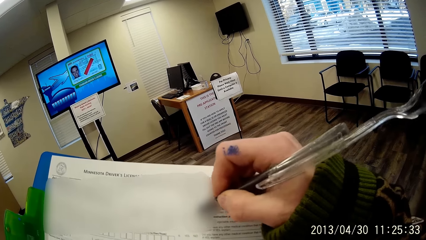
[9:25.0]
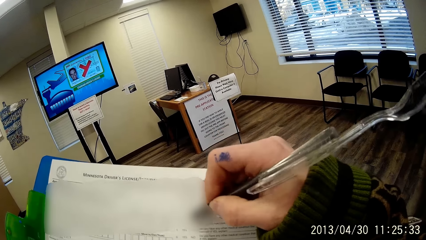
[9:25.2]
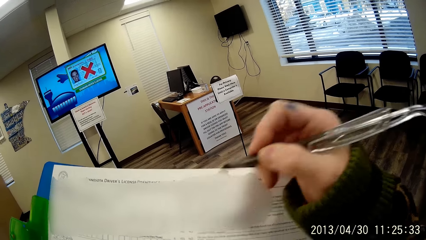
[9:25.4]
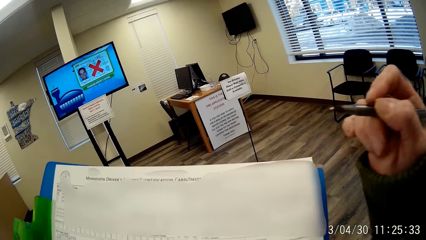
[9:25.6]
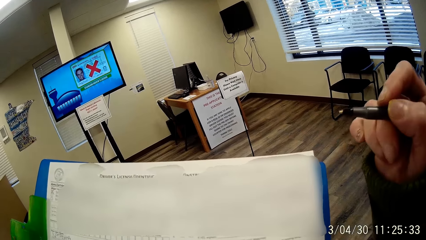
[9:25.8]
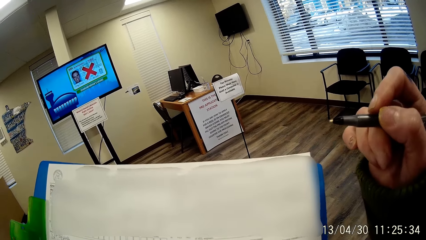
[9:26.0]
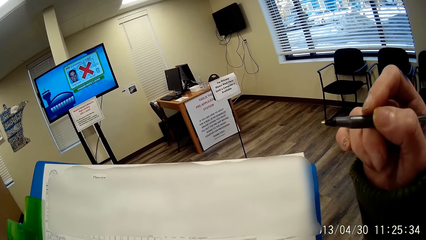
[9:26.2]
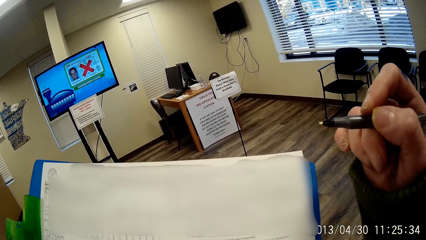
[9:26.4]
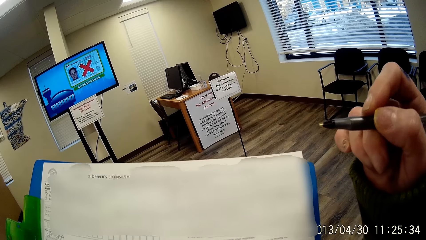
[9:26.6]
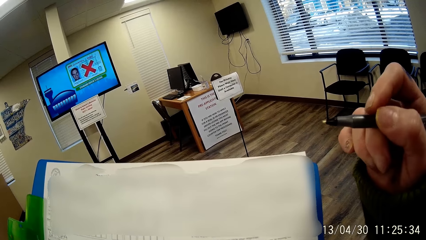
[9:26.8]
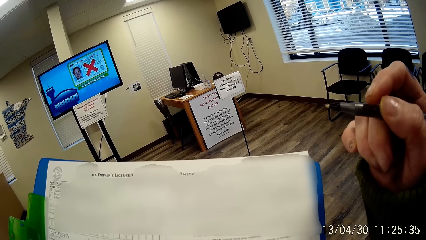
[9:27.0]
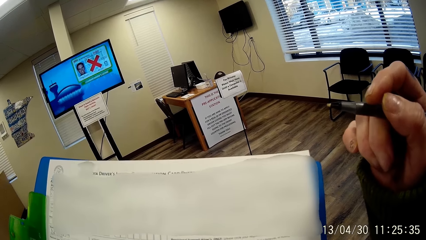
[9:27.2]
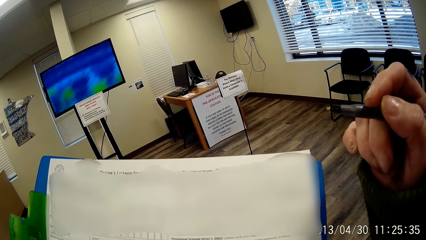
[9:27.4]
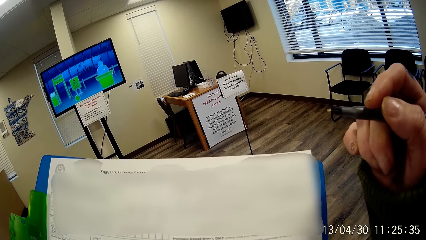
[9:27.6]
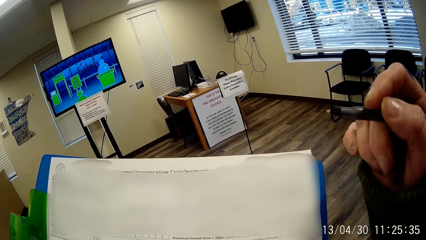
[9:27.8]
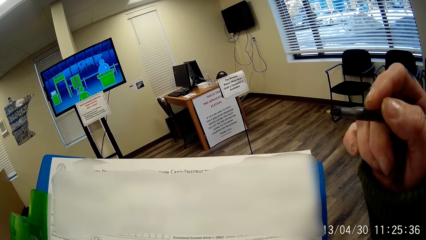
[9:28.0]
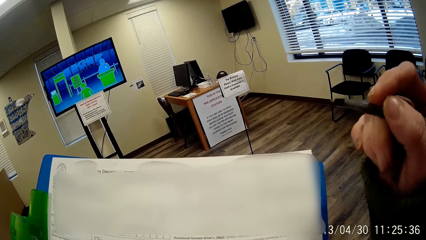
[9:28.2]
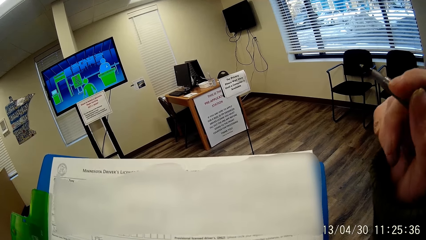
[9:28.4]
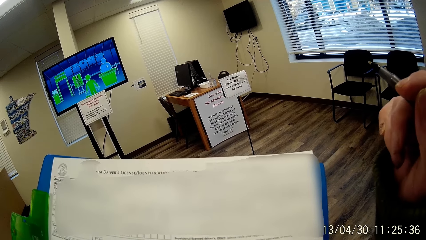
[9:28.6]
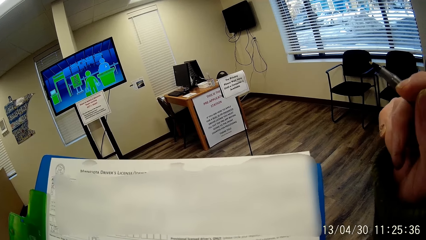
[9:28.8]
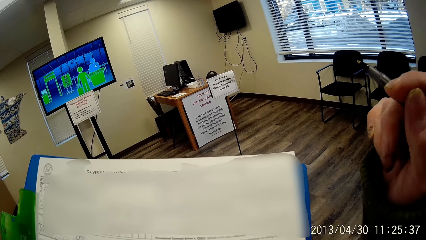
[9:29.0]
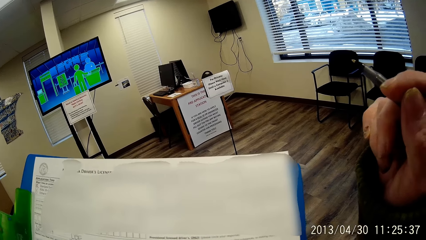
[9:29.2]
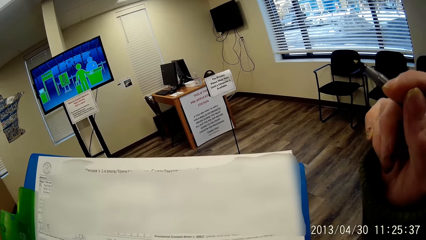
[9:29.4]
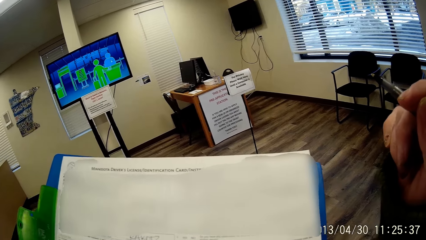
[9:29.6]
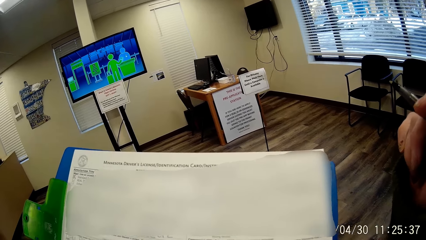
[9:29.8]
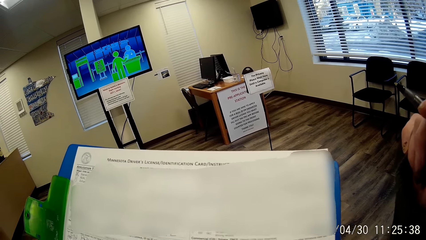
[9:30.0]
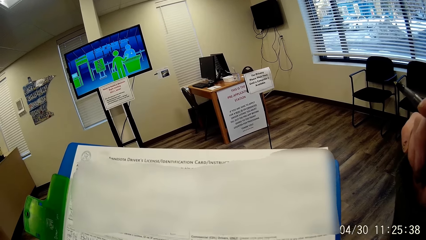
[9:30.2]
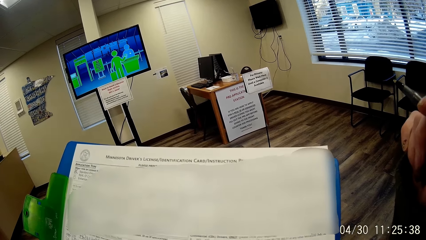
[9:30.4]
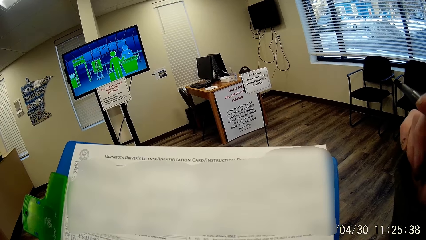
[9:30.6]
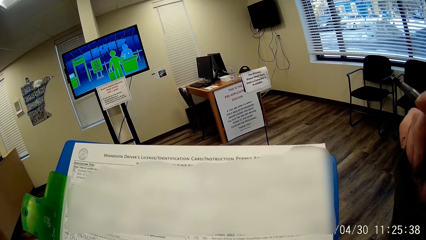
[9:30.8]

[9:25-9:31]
The camera wearer ticks on the form on the notepad with the pen in his right hand. He stares at the paper.

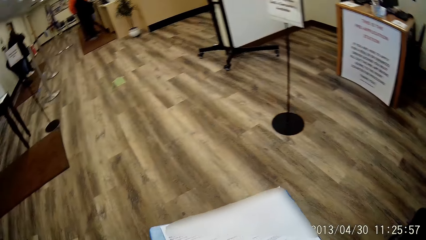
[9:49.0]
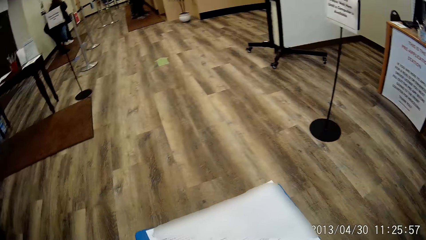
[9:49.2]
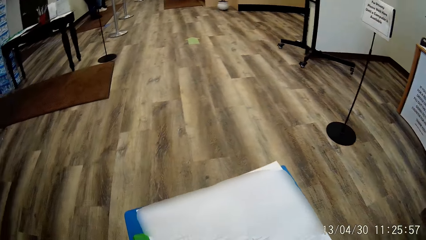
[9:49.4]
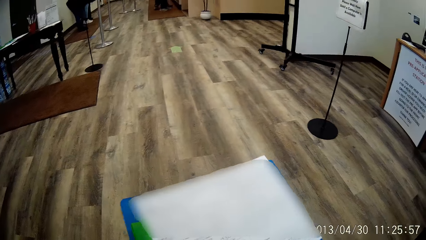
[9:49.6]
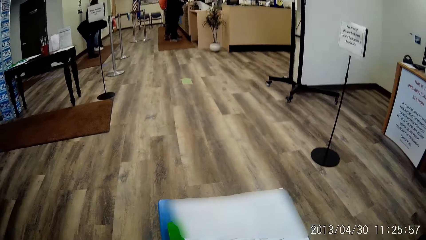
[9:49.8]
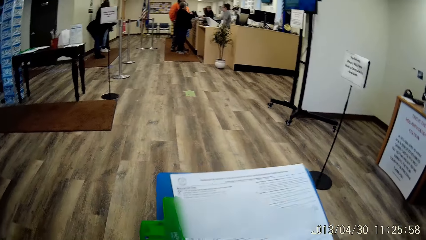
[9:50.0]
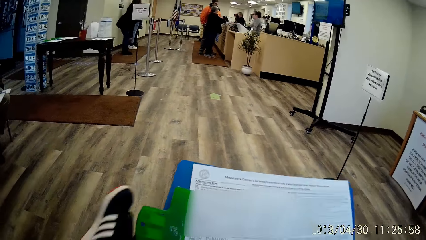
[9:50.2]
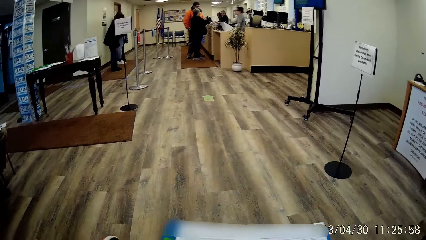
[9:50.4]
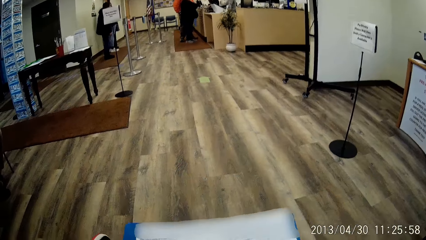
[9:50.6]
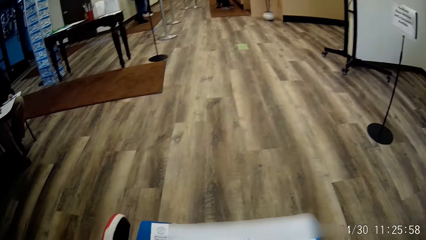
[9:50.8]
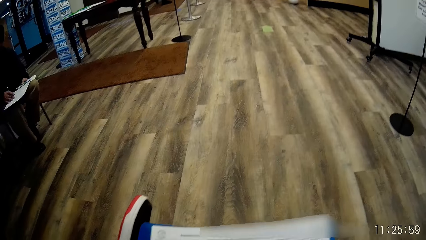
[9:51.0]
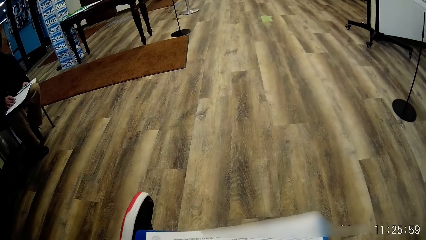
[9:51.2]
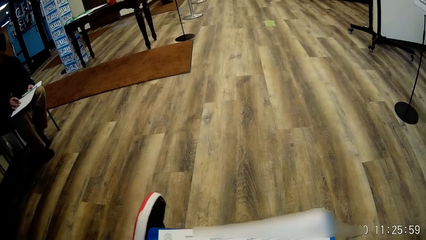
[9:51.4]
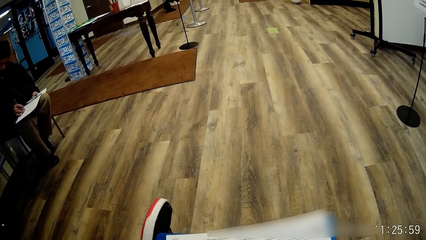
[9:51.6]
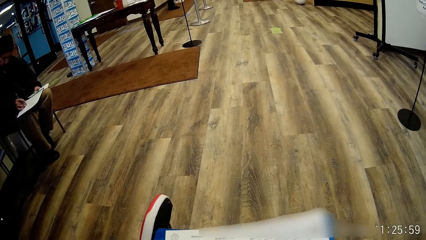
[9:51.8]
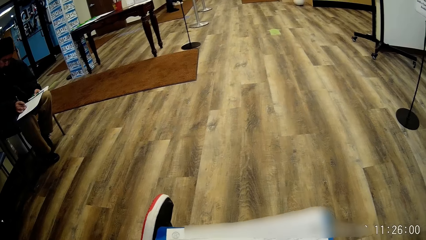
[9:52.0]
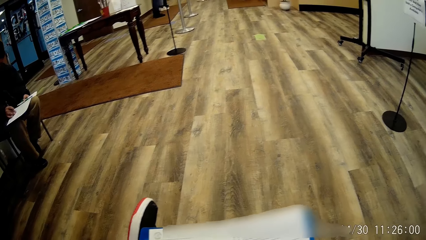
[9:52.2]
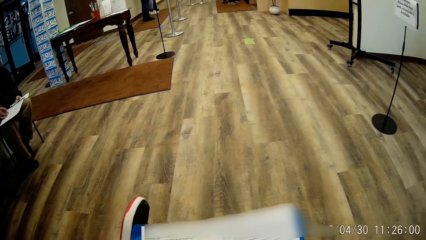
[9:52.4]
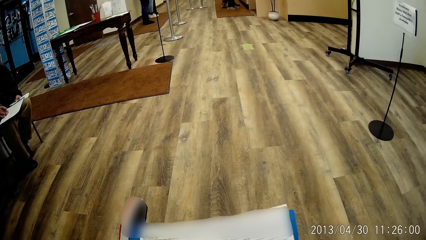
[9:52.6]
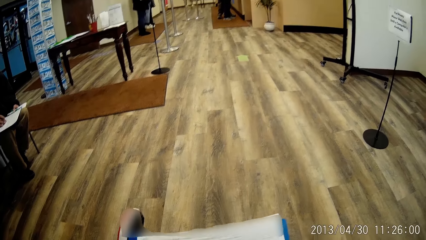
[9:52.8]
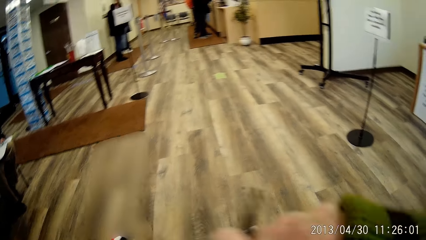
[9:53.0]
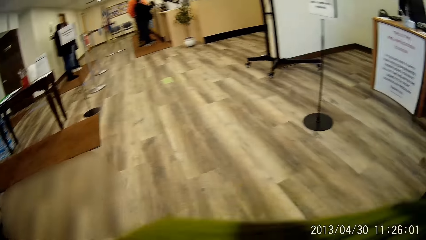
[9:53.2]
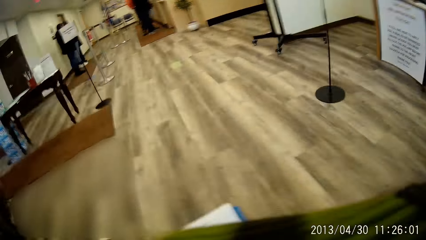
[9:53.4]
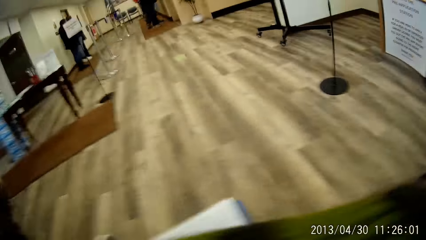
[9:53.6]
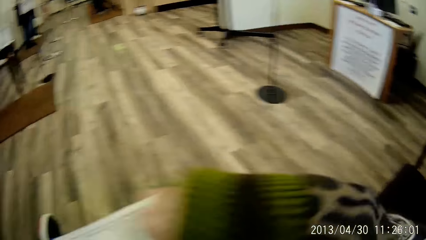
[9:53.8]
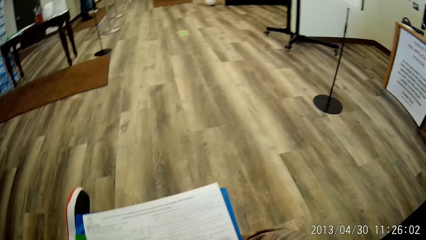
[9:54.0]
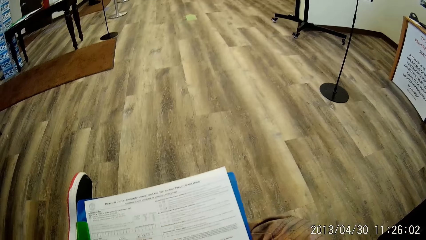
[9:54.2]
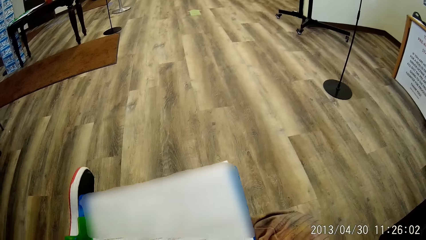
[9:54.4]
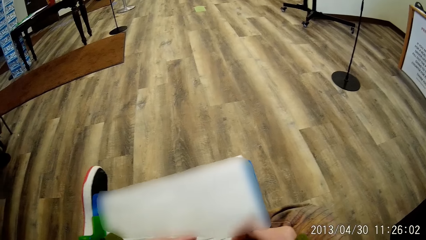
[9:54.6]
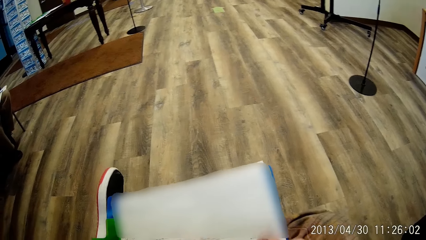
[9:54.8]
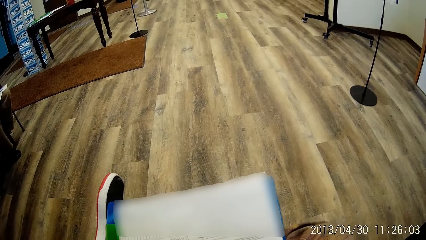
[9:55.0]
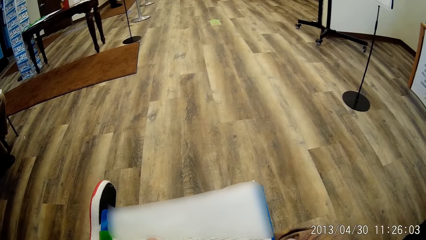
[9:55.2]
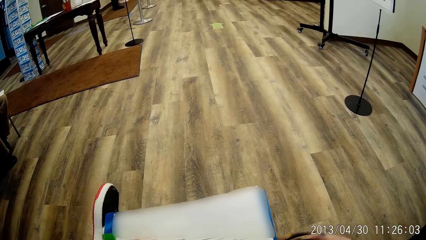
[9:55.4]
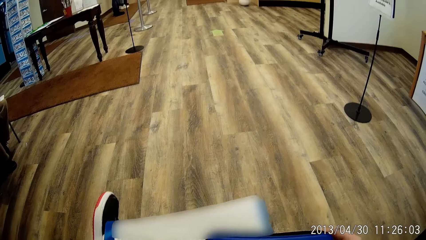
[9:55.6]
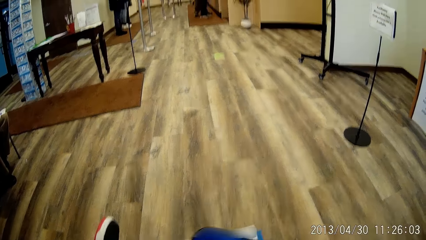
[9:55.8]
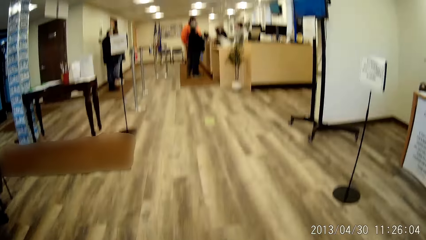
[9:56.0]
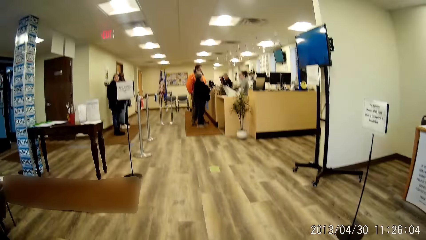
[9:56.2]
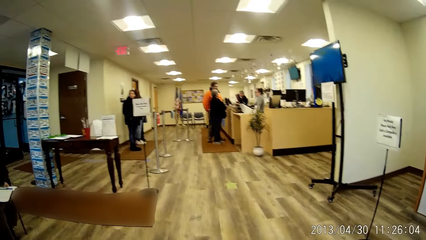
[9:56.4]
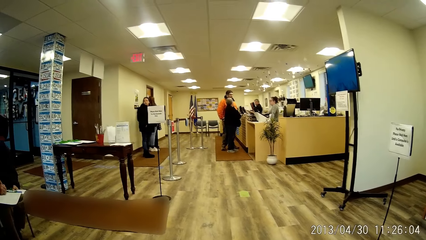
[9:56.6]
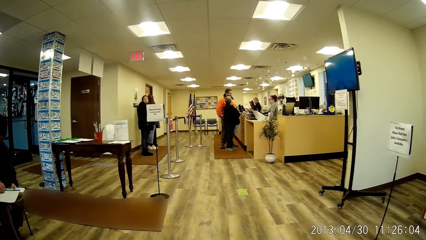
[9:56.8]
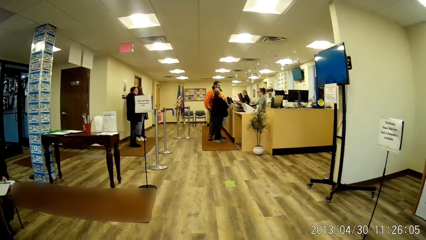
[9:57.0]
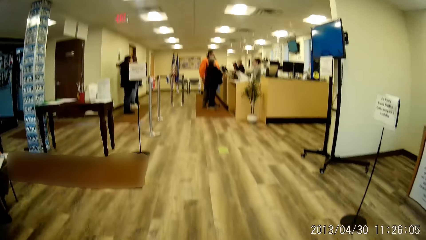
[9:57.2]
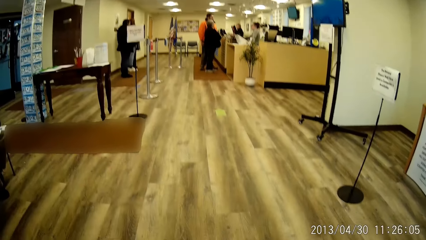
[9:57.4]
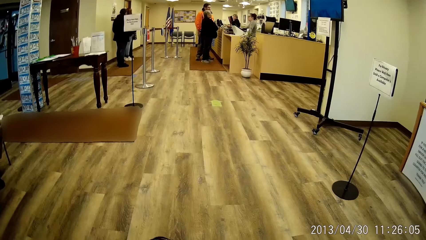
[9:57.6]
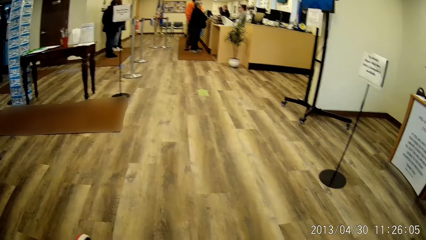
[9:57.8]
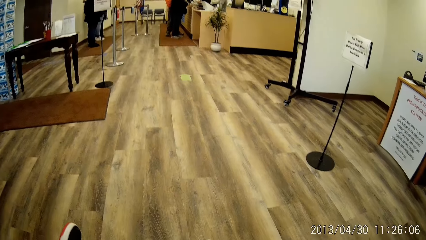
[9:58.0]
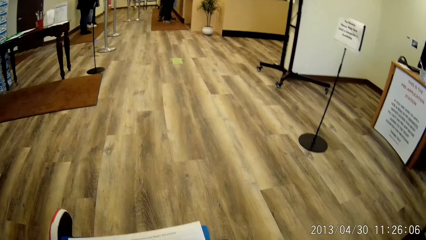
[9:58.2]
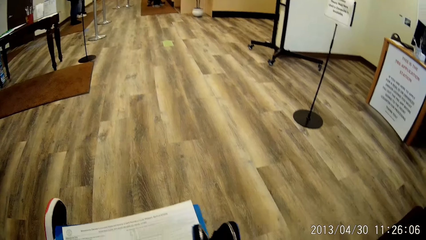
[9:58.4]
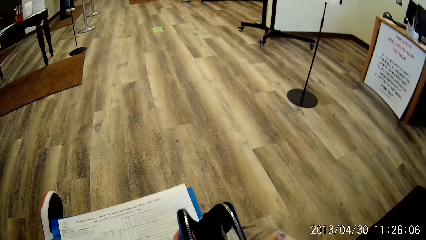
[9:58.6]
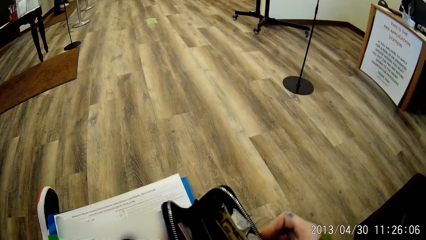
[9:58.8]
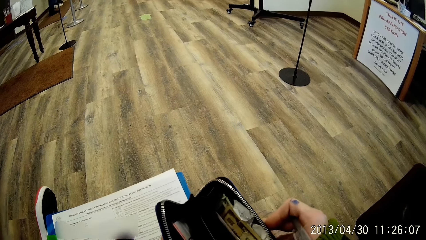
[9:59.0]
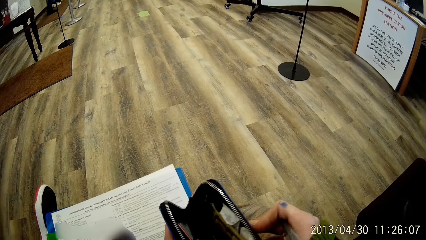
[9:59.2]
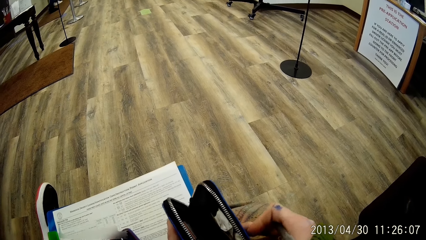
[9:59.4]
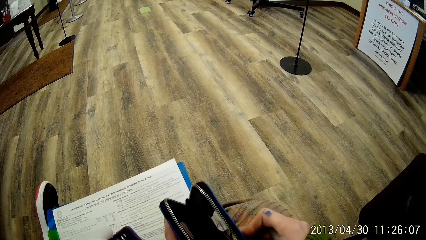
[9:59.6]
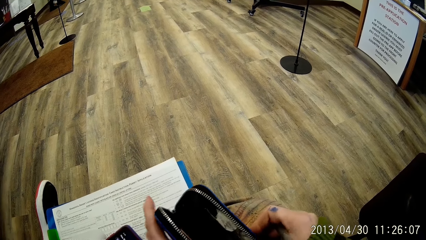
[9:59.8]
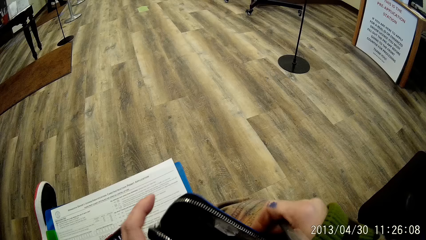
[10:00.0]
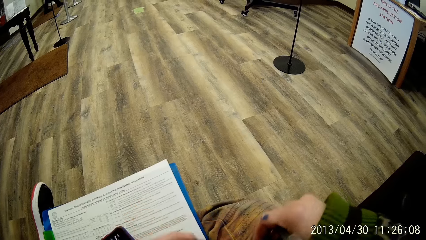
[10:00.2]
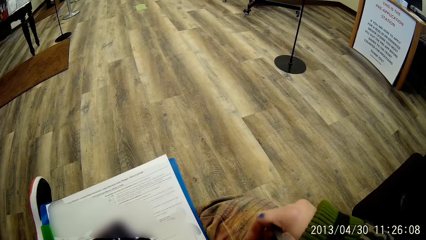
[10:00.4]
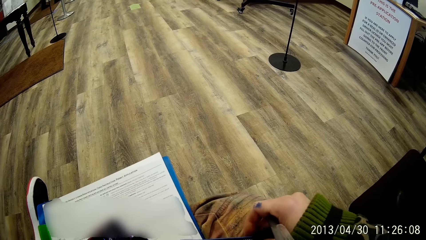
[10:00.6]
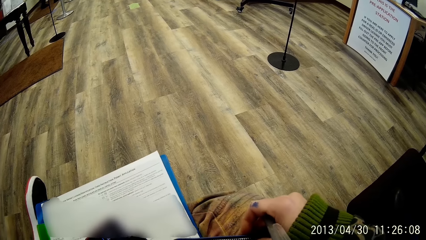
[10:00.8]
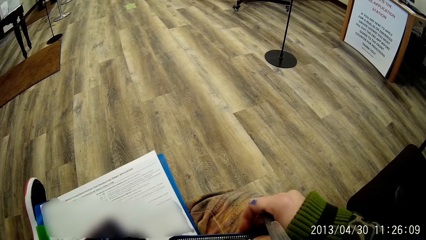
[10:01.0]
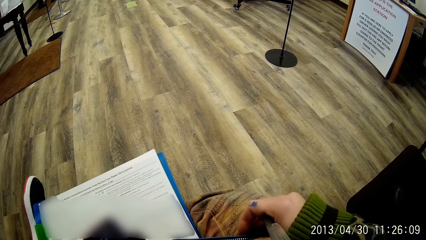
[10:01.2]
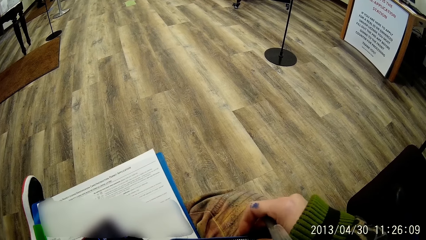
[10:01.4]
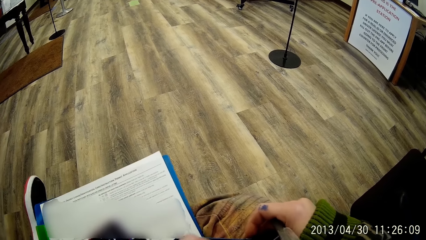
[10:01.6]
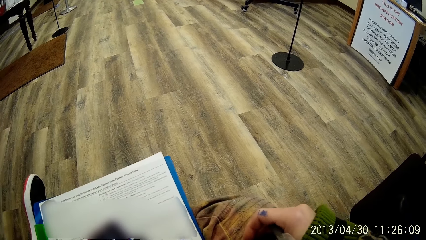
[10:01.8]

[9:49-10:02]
The camera wearer sits on the chair. He stares at the paper, holds the handbag and looks around. He looks inside the handbag. He holds a wallet with his left hand.
